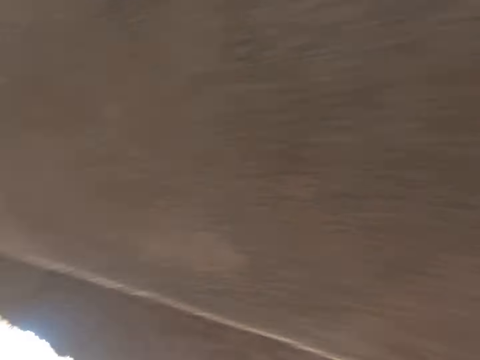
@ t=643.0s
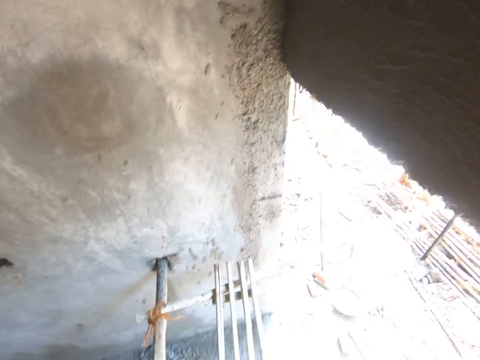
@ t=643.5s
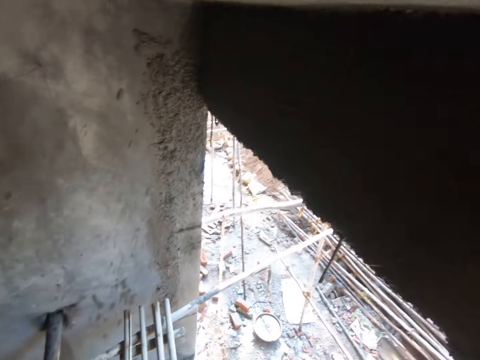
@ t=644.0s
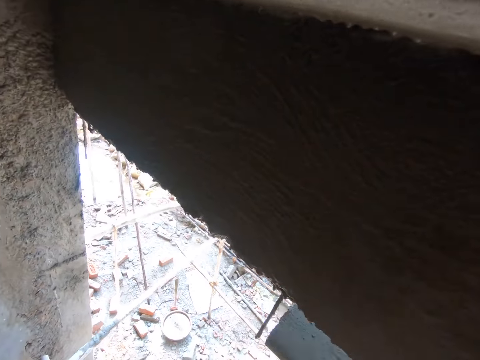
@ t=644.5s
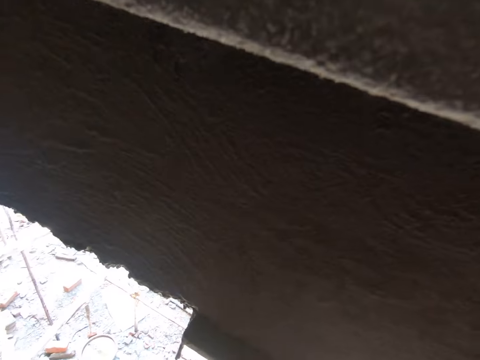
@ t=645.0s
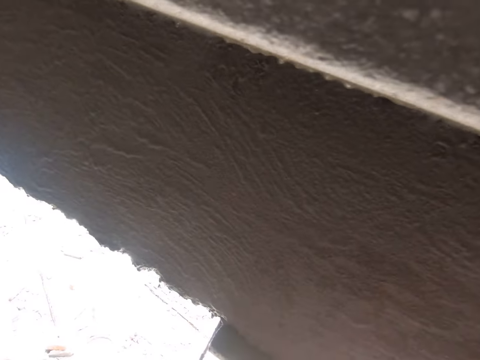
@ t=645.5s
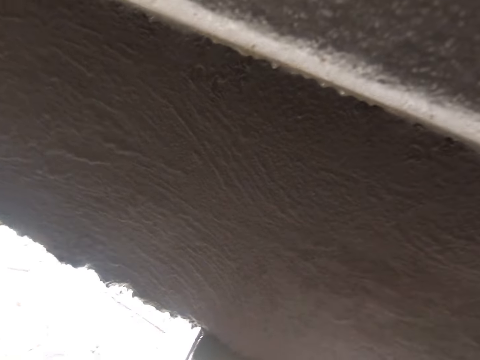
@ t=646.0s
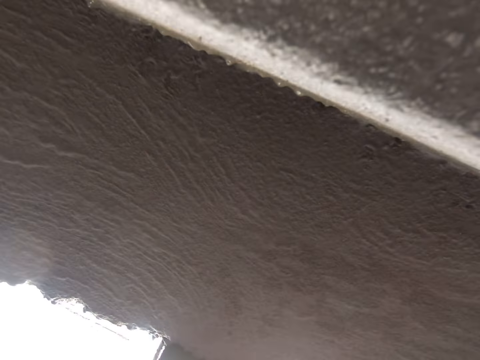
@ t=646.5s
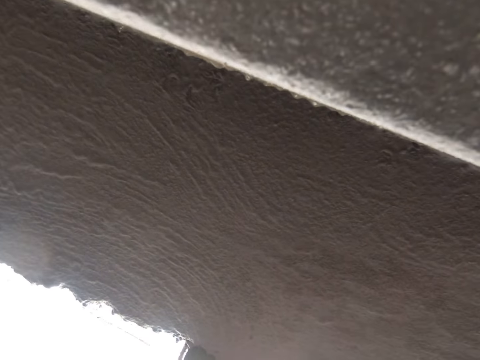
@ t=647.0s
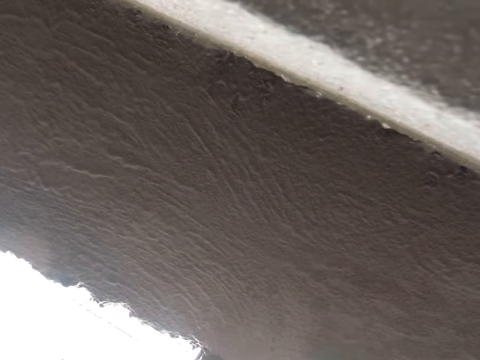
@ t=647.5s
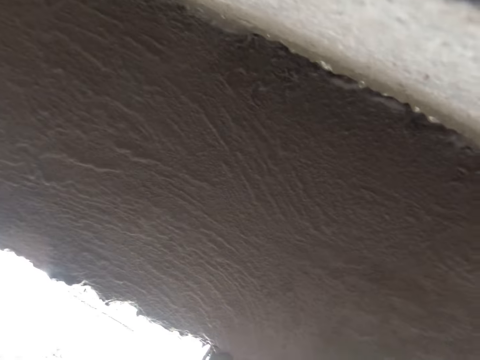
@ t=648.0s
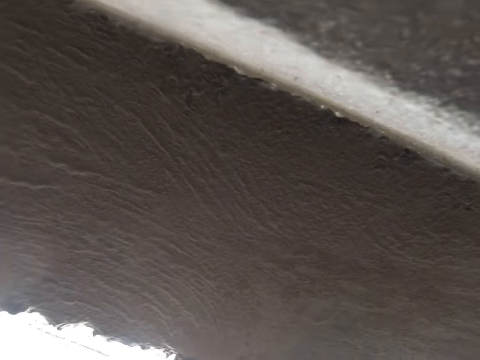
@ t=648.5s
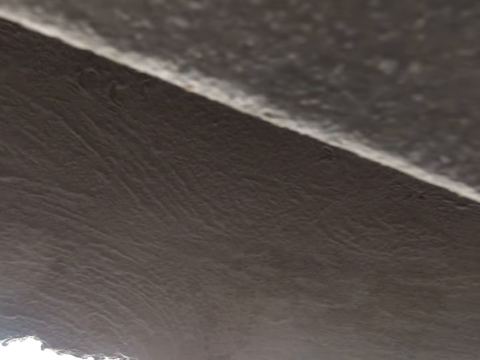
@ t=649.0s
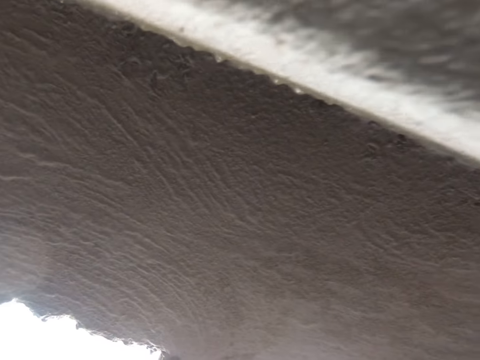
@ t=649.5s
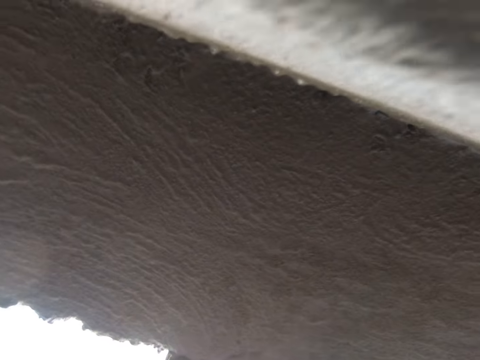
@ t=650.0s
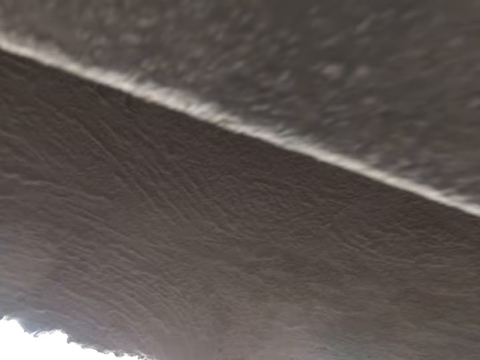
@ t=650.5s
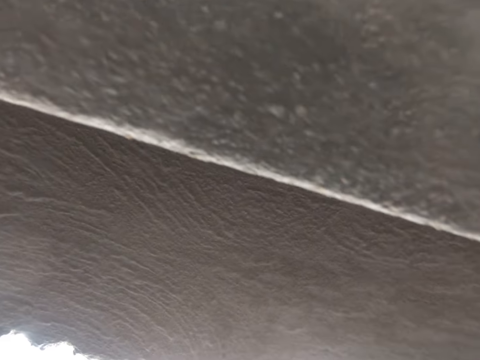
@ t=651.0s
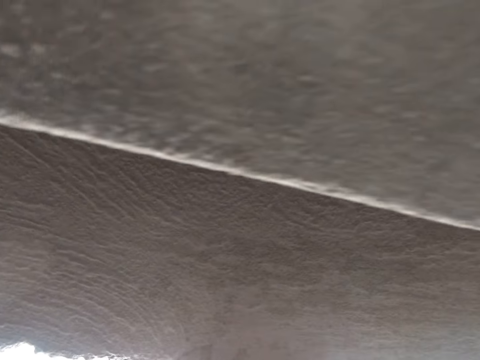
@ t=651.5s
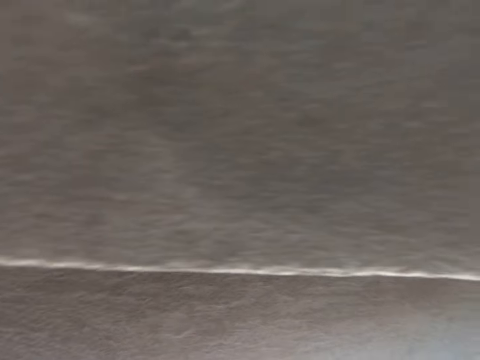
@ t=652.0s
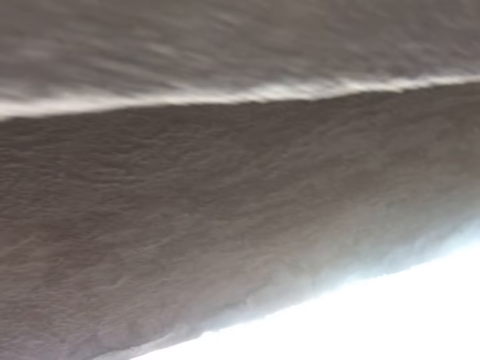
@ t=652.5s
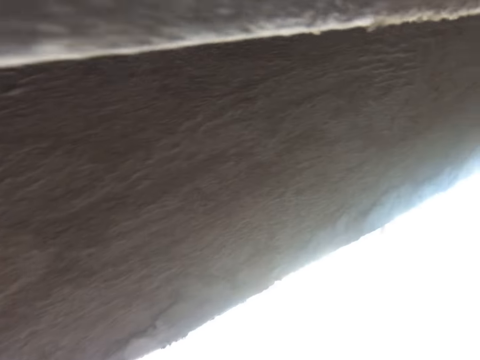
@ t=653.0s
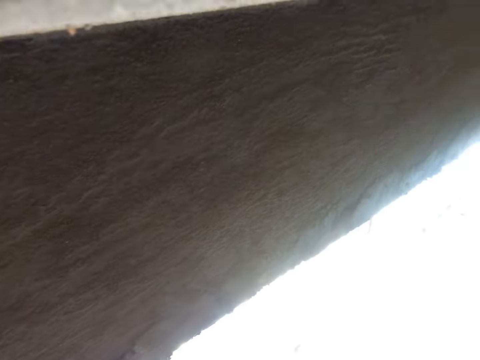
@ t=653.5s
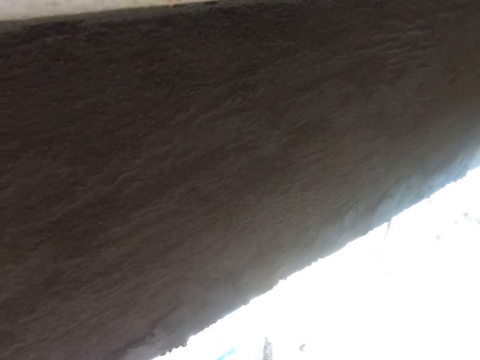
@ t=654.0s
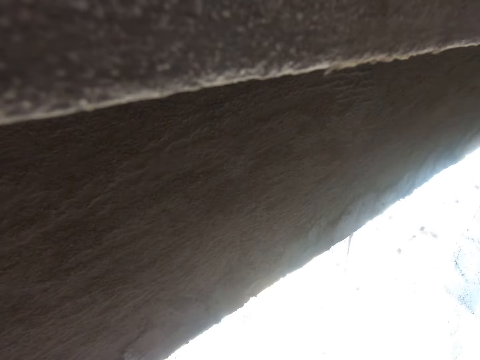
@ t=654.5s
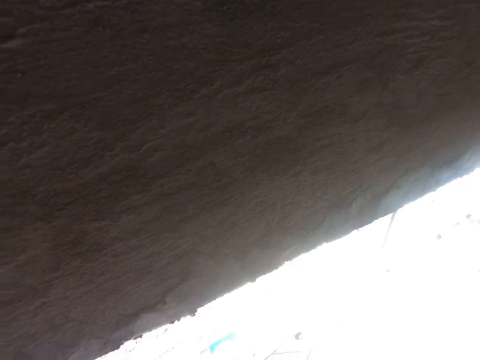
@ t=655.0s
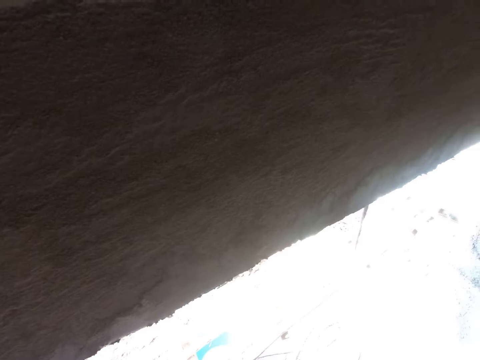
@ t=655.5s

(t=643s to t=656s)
The camera wearer holds the float against the wall. They smear the concrete on the wall with the trowel.

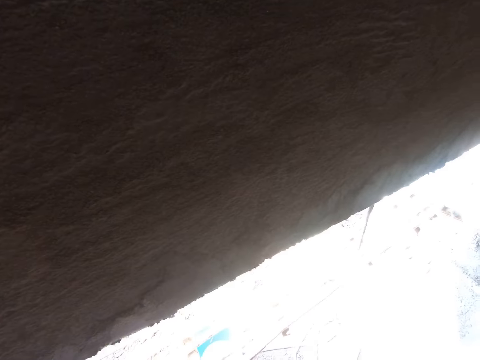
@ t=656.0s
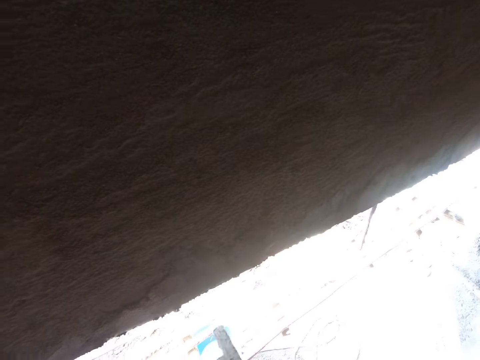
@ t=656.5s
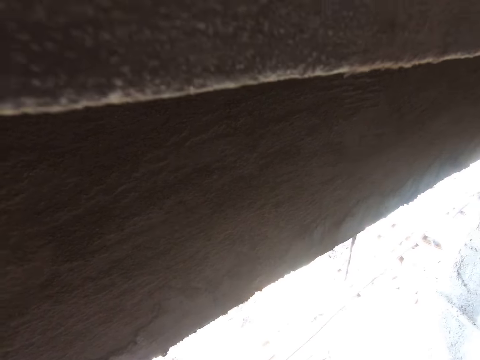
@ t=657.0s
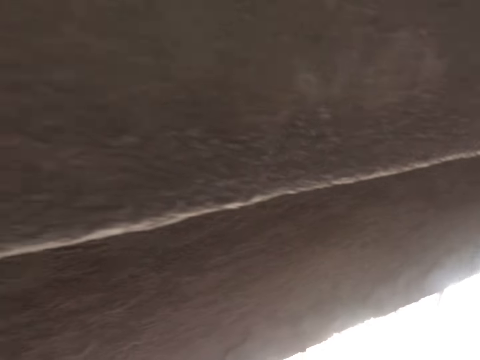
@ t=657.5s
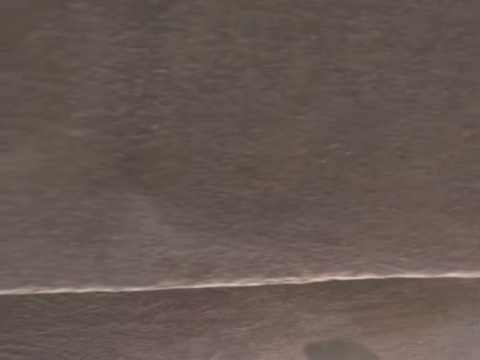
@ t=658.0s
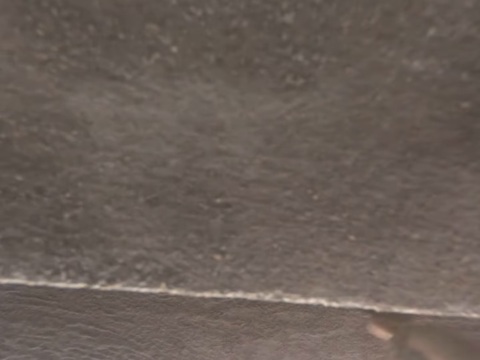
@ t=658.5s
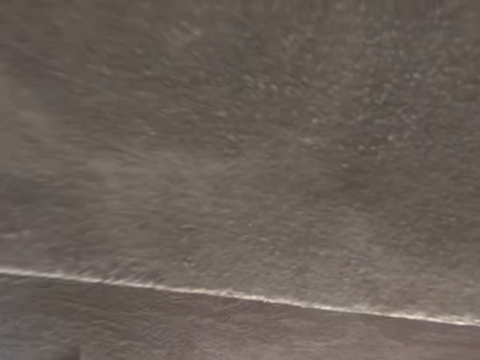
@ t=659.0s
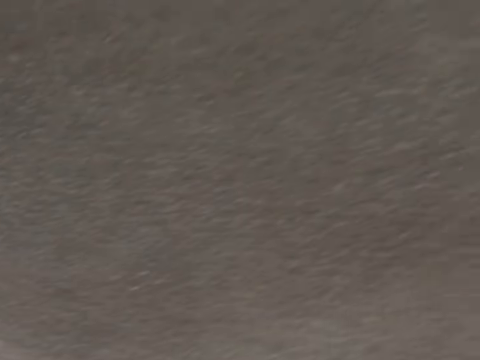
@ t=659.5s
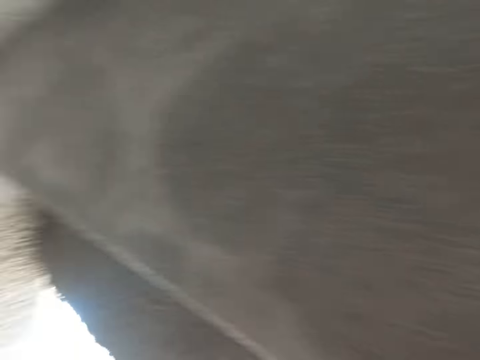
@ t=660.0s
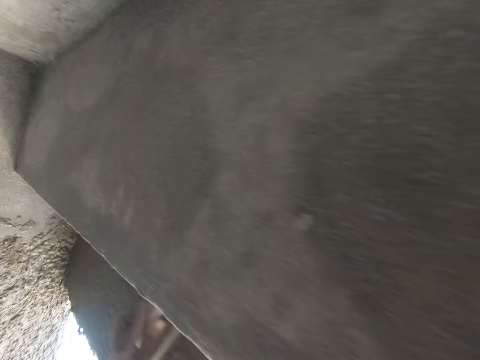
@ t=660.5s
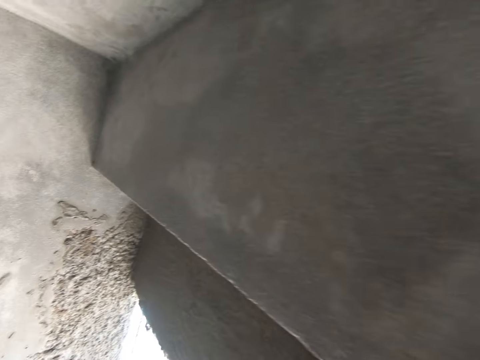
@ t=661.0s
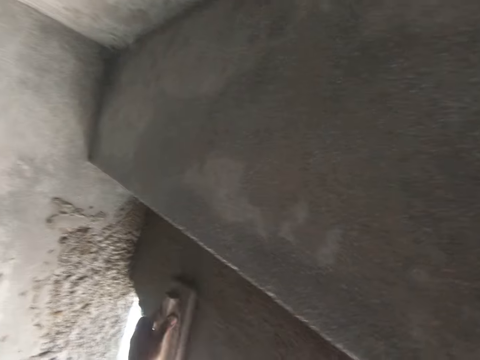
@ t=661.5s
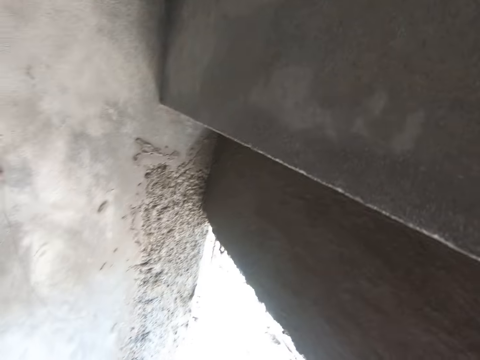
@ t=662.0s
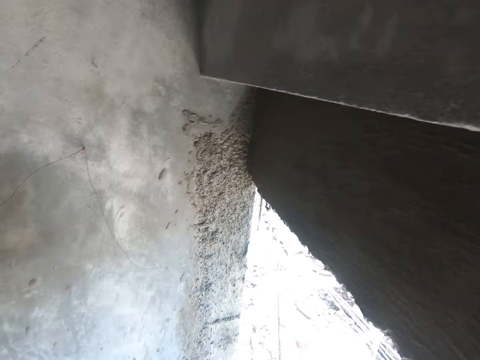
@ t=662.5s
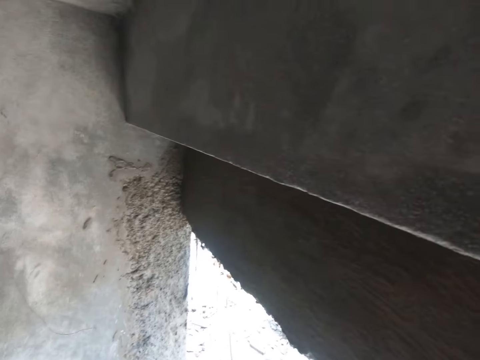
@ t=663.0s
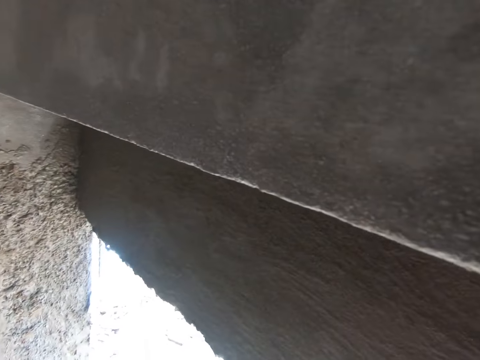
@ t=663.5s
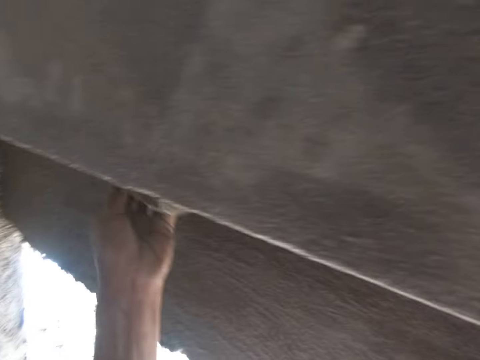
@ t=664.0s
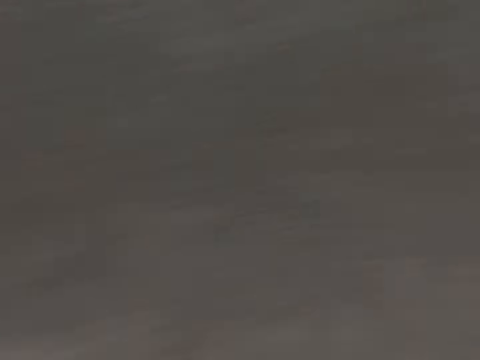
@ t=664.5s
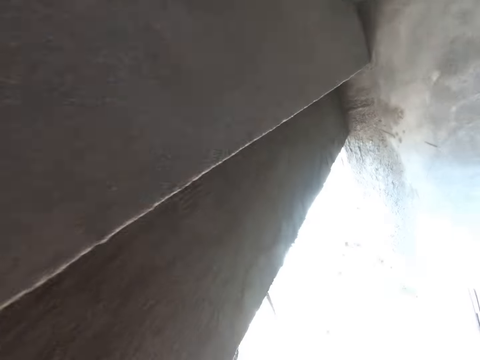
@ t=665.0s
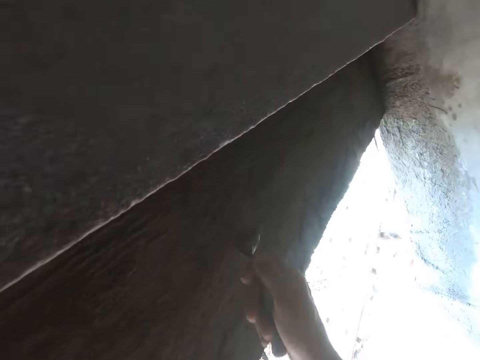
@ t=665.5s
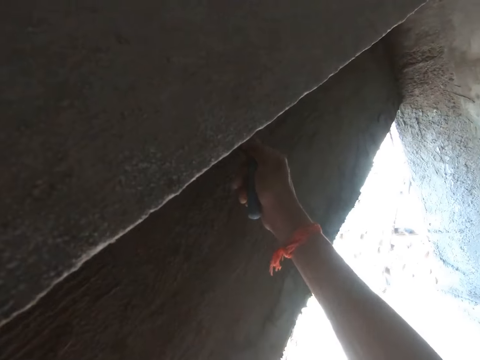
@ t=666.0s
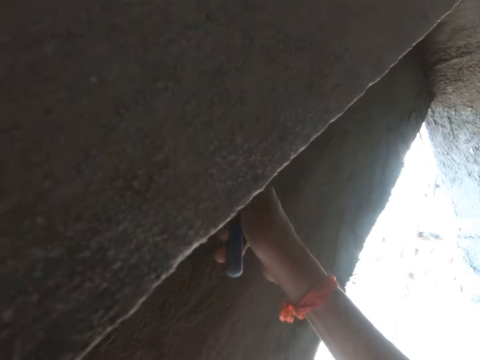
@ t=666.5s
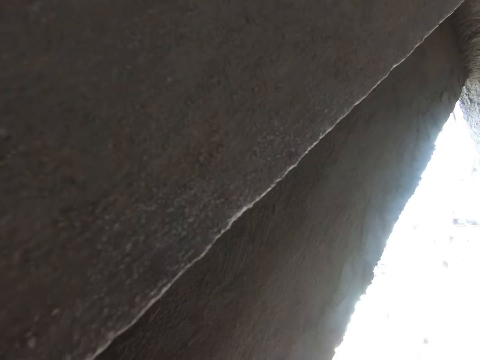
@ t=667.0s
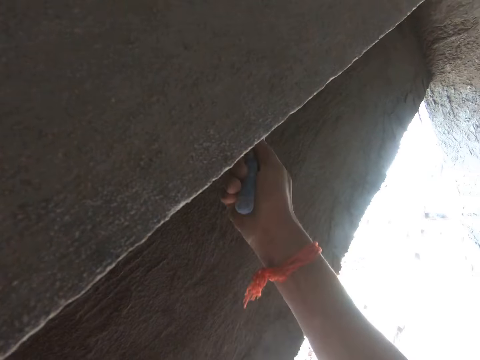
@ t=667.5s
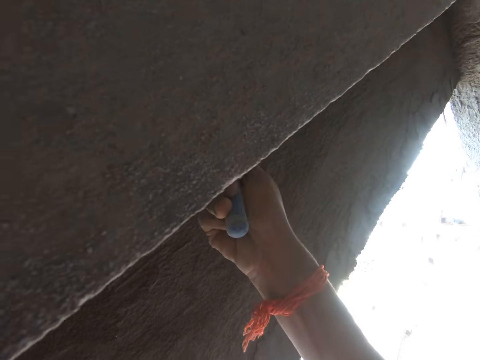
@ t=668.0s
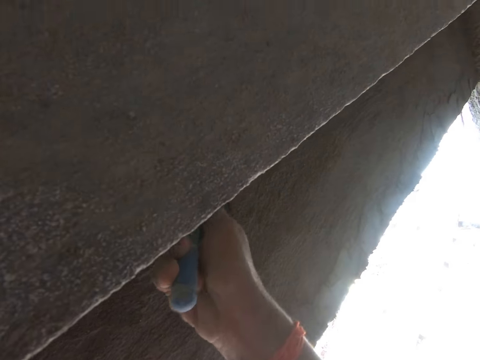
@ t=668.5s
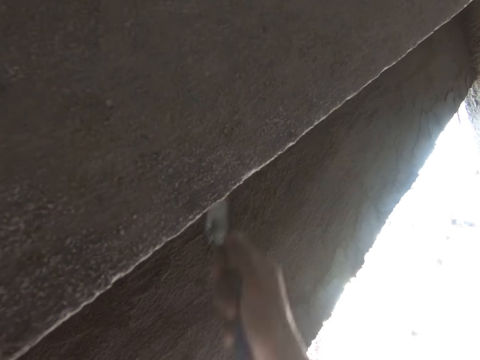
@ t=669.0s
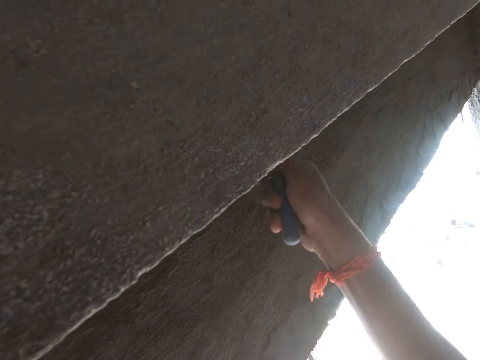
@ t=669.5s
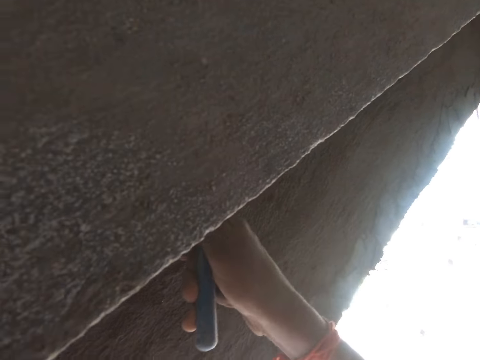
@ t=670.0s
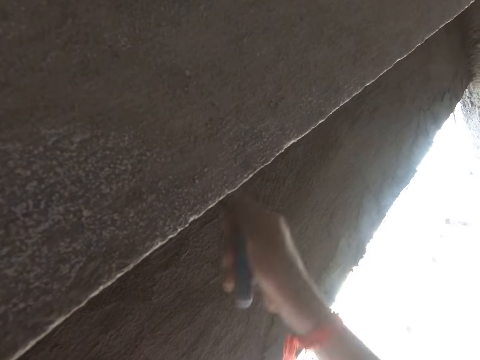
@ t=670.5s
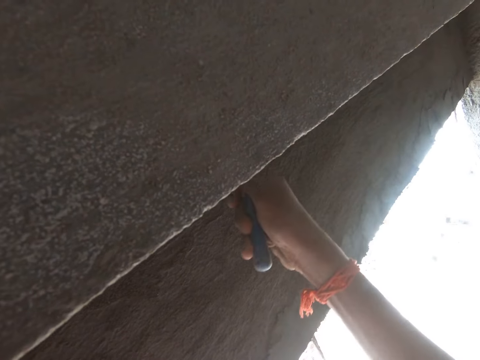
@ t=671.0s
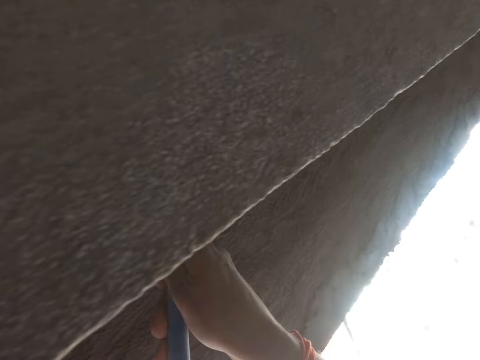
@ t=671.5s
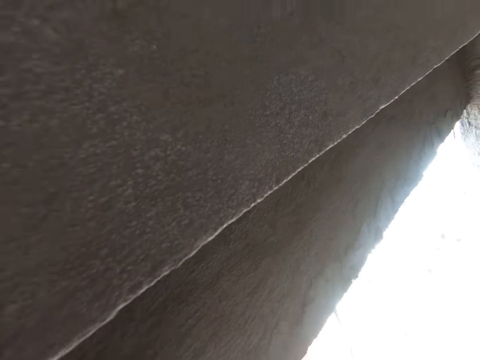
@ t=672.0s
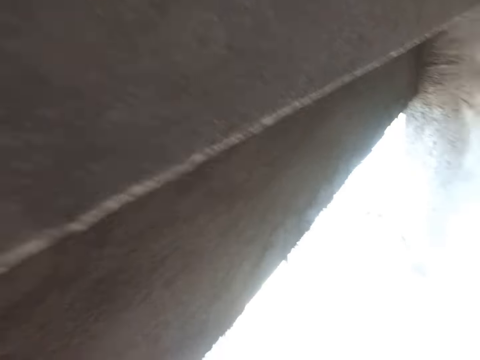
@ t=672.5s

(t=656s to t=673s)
The camera wearer smears the concrete on the wall with the trowel. They level the wall with the float. They level the wall with the trowel.
